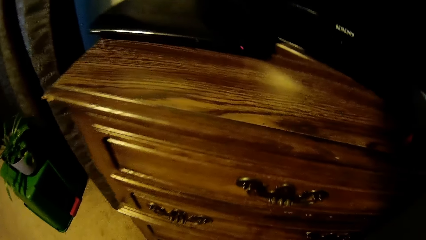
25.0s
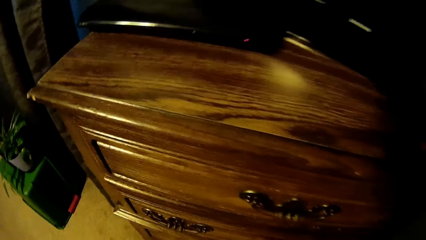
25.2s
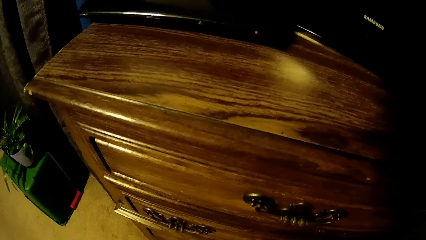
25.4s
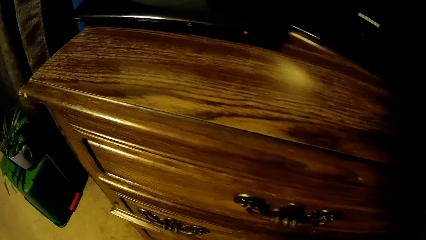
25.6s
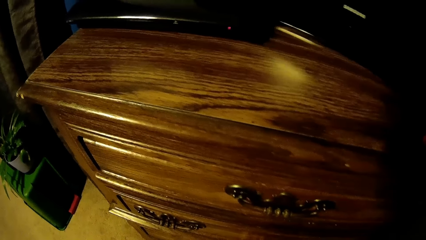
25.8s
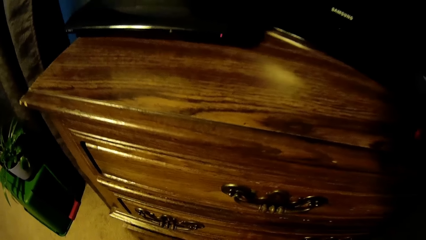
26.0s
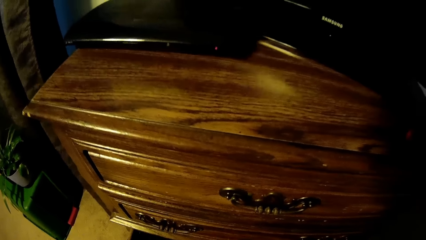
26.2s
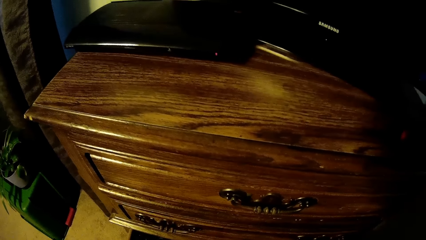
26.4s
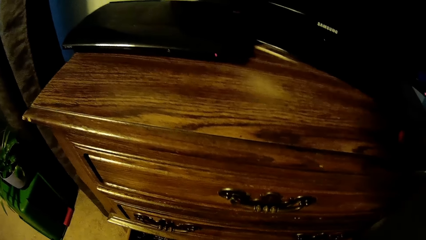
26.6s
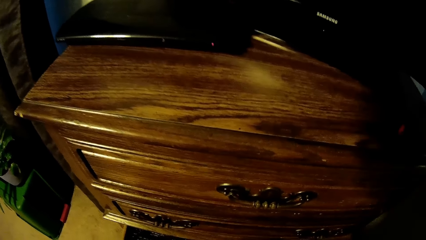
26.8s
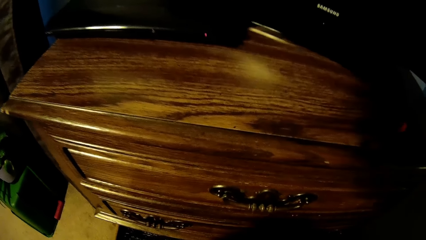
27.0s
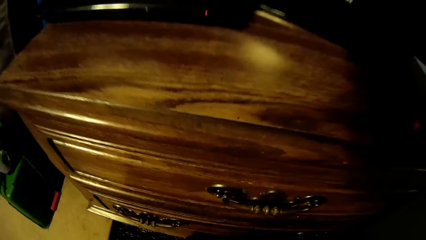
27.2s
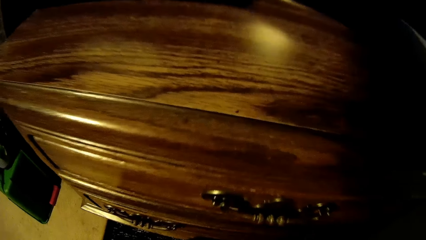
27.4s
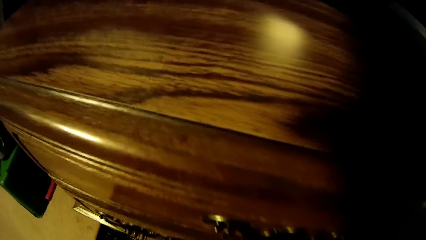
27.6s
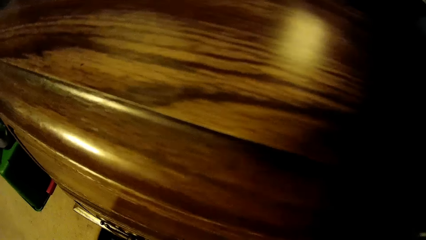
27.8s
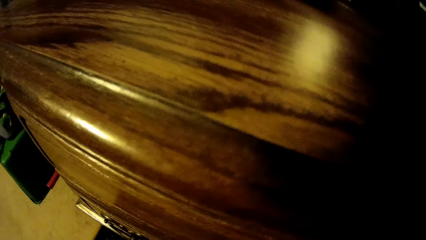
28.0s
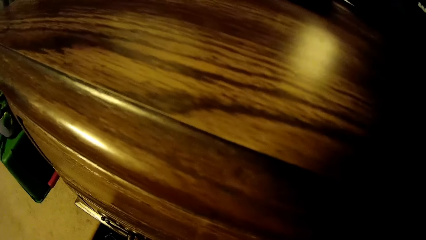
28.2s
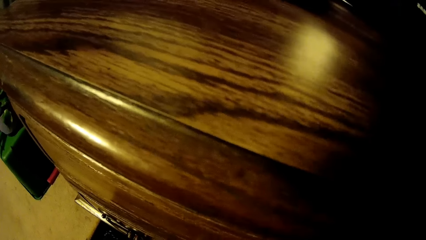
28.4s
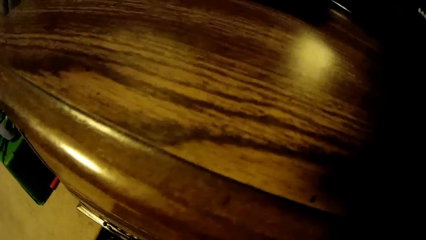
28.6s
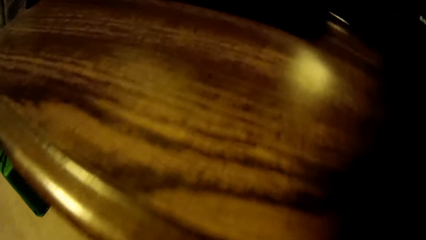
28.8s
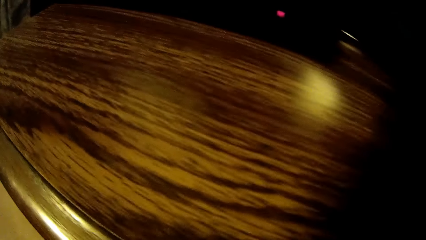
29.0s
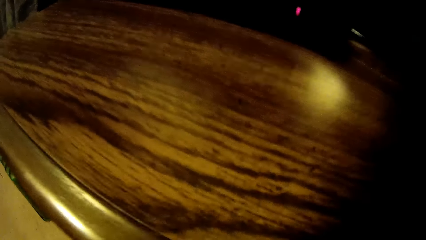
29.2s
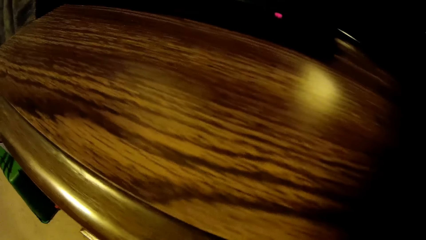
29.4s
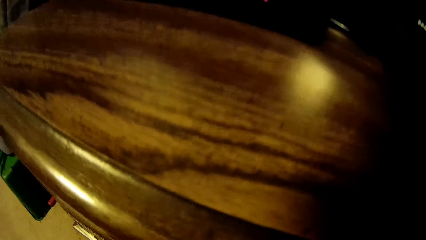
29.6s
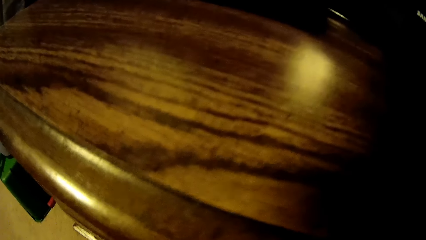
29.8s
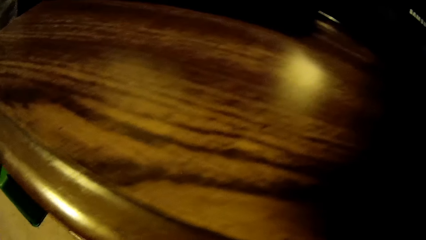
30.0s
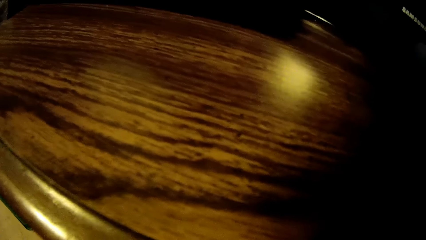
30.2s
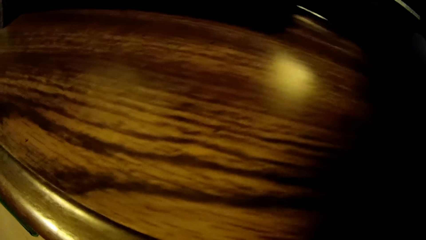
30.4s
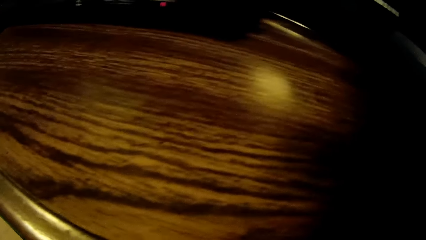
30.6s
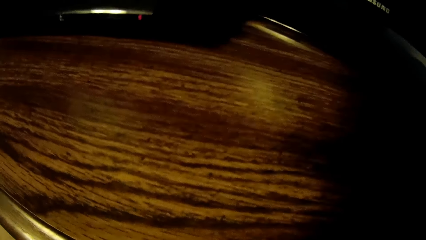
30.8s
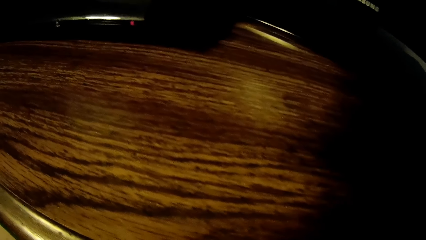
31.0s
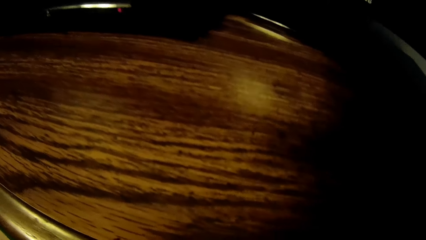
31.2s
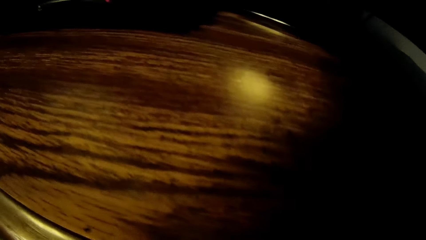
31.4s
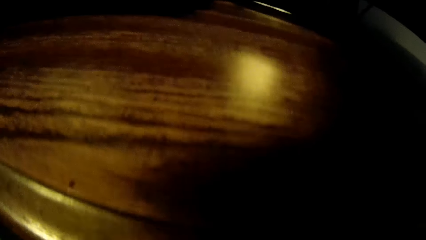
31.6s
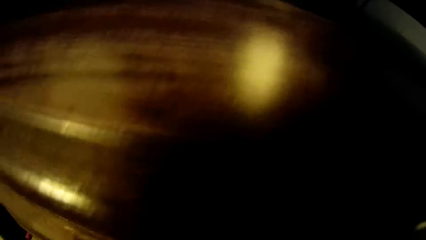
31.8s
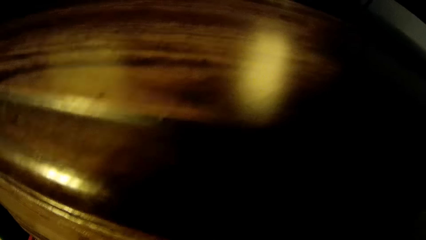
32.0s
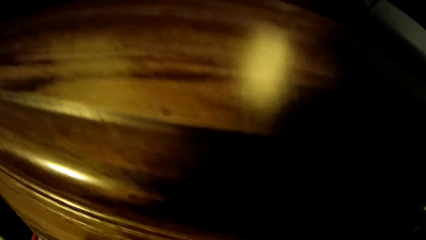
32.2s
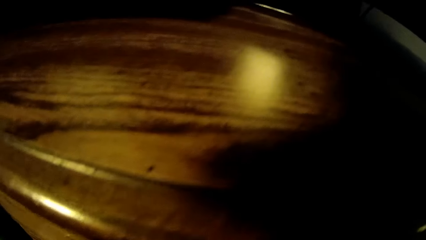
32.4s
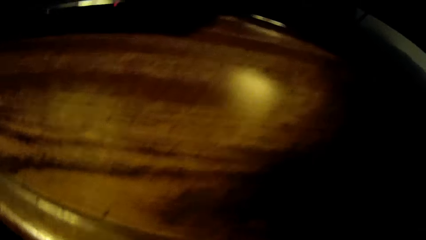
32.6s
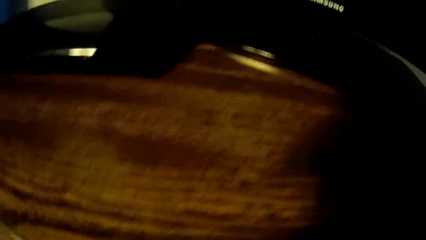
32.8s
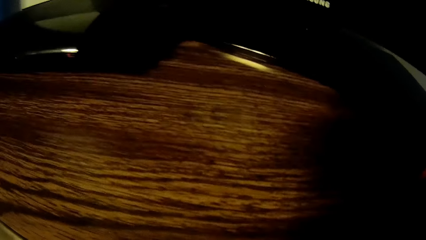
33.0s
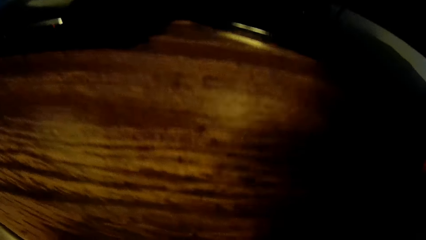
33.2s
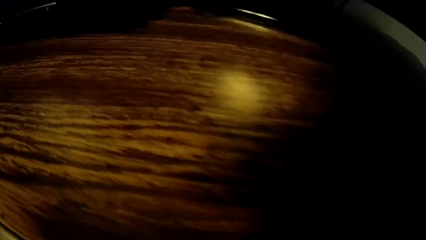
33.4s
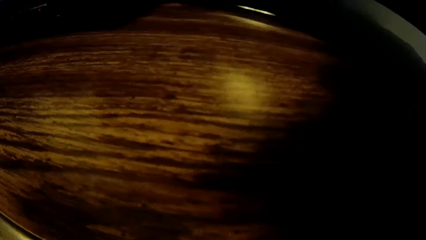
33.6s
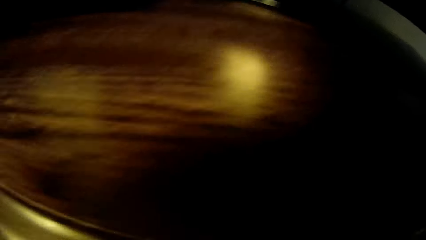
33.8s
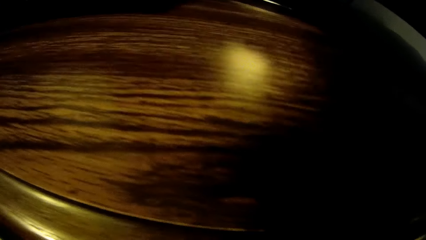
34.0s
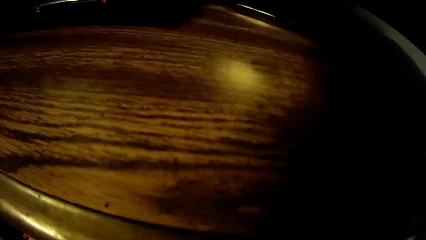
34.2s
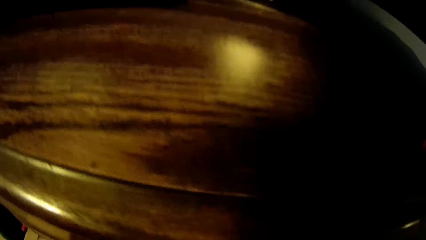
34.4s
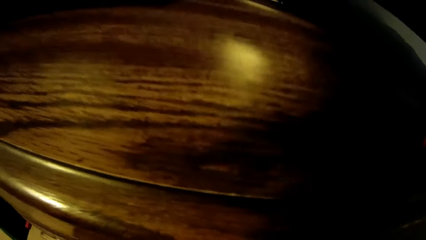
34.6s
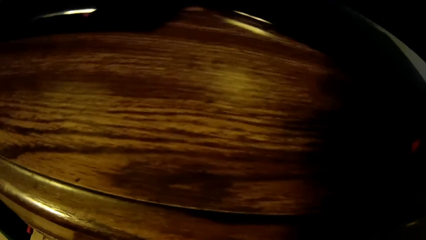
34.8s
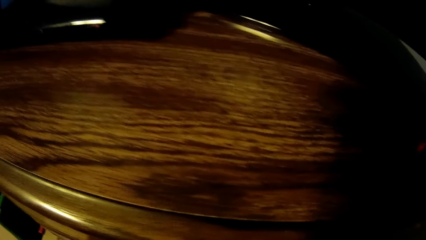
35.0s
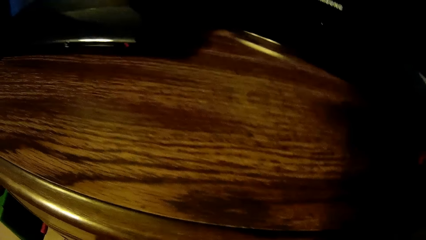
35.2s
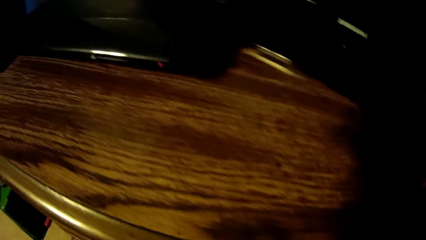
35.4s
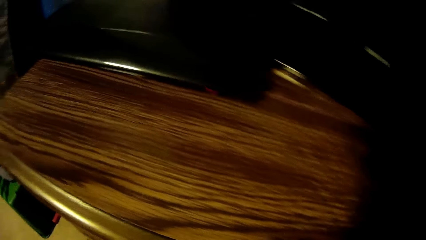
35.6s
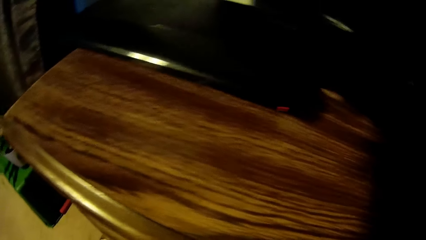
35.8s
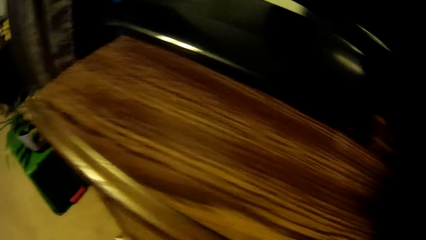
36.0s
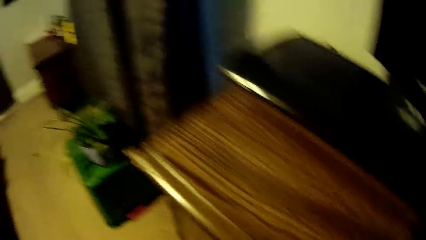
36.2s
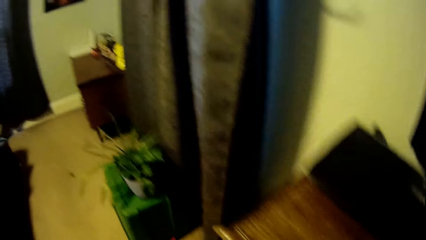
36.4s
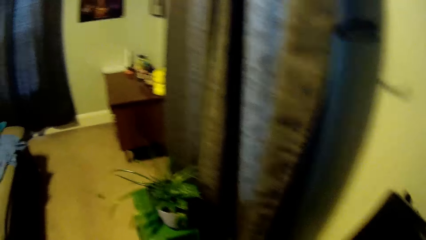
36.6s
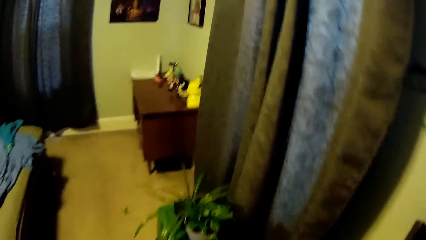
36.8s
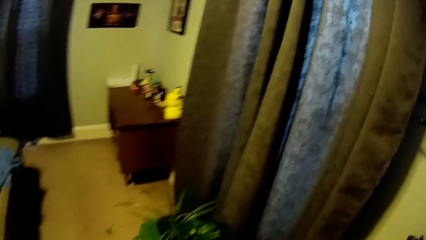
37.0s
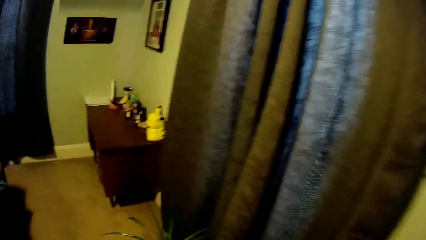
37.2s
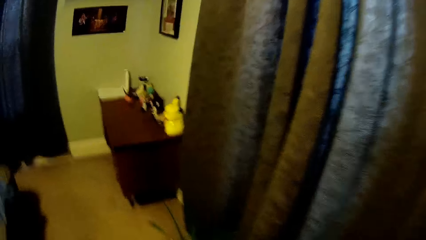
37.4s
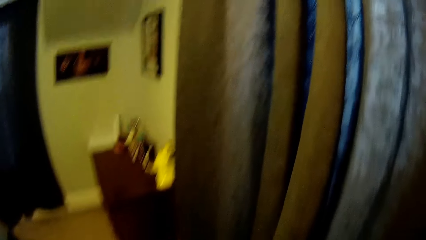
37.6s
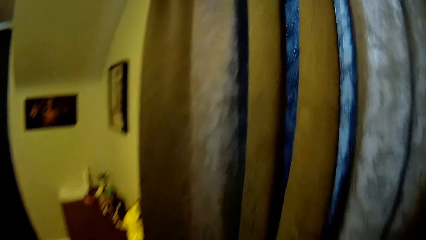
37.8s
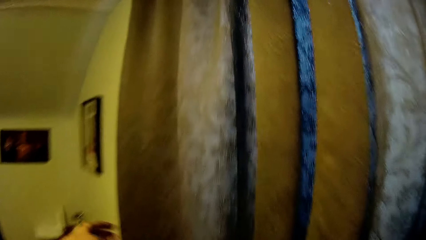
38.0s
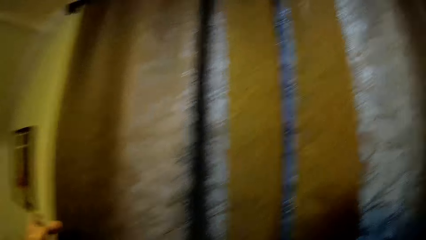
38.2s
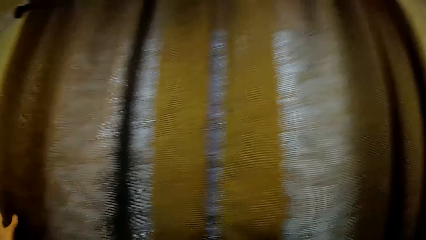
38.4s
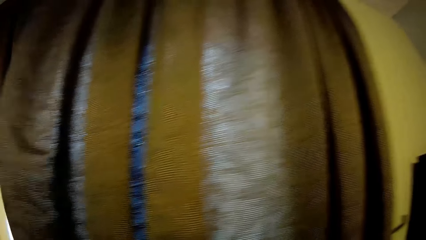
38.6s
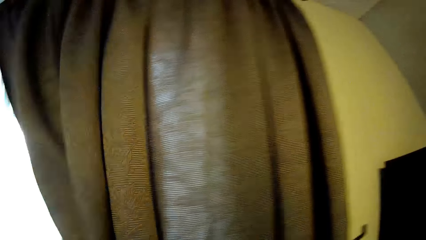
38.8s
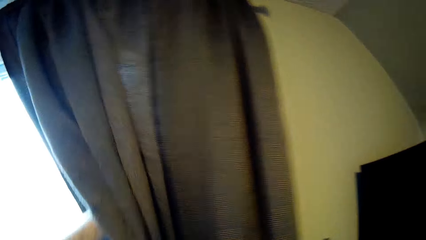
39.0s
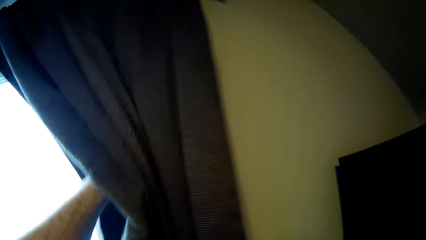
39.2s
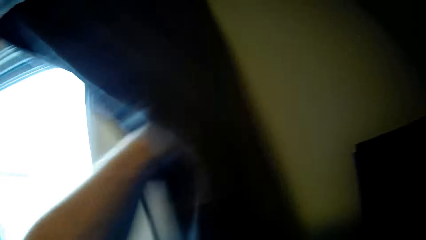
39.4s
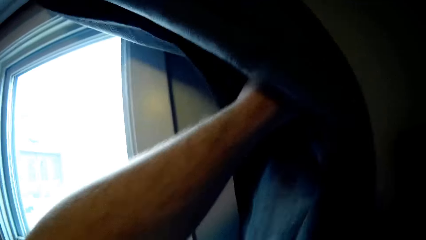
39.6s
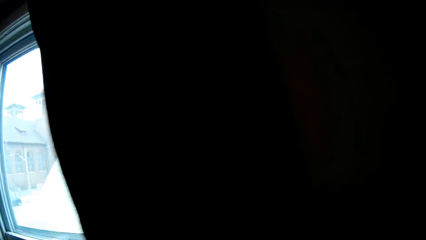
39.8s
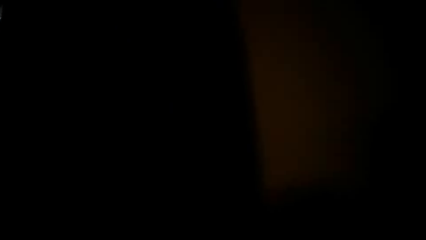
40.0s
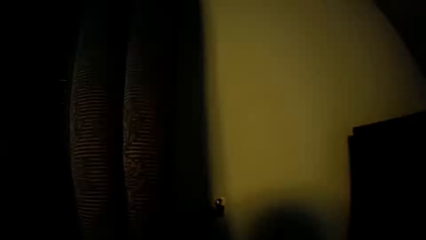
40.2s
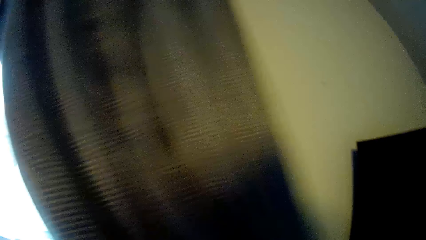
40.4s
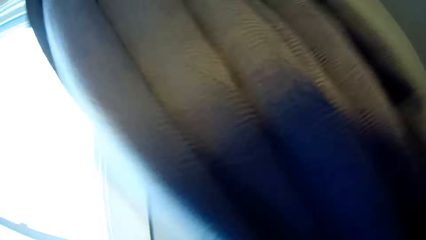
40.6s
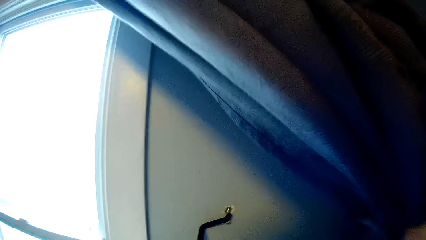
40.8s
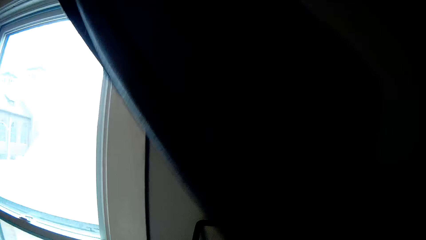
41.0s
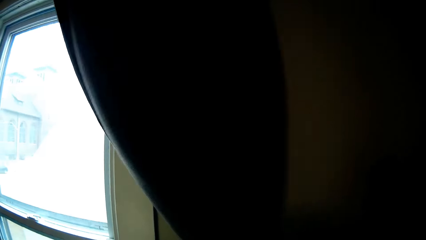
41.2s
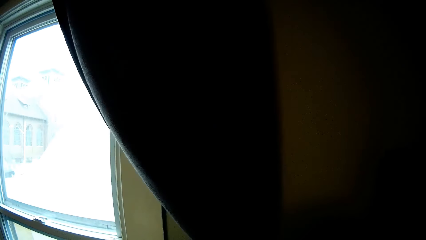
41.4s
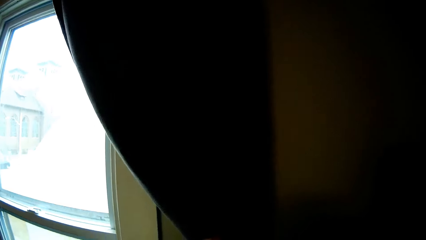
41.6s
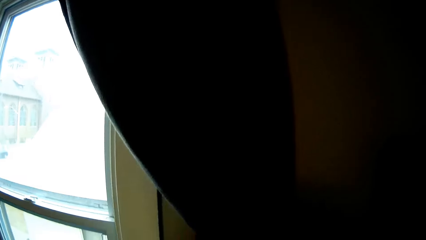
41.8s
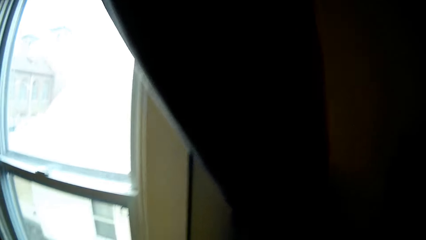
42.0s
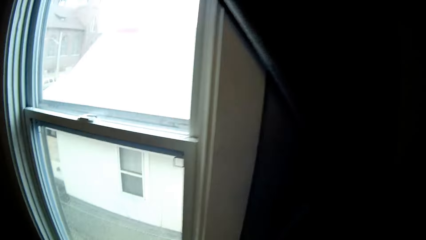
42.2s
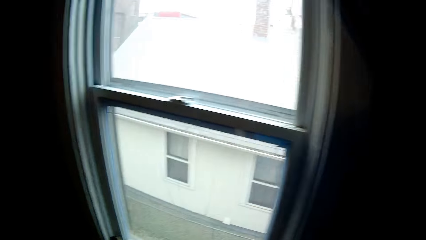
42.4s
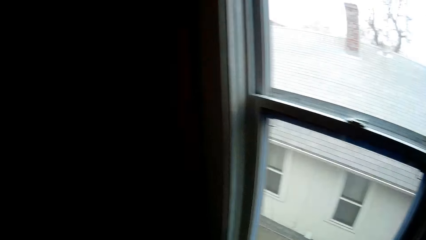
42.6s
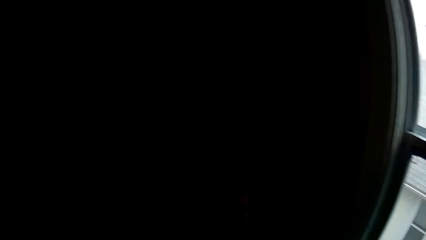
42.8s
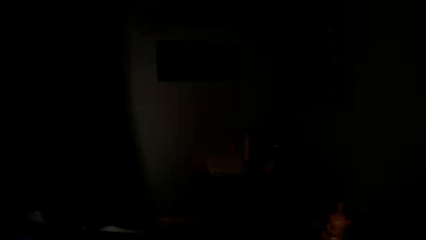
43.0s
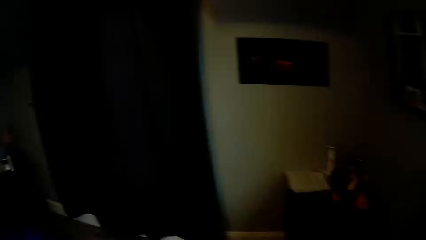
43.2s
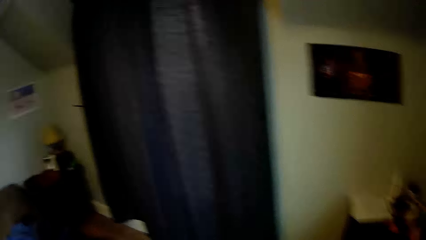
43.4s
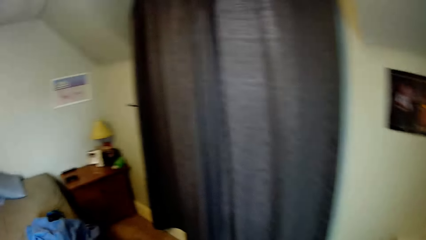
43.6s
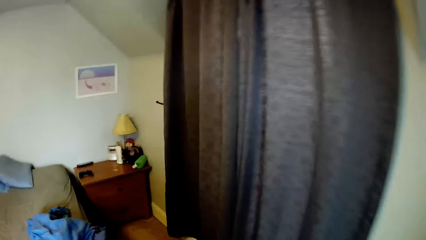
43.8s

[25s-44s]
The camera wearer opens a drawer and places a trouser in the drawer. They look around. They close the drawer. They move around the room. They open windows. They fold a window curtain. They look around. They clip the window curtain. They walk in the room.
